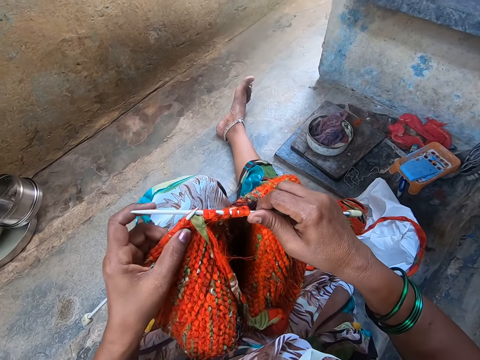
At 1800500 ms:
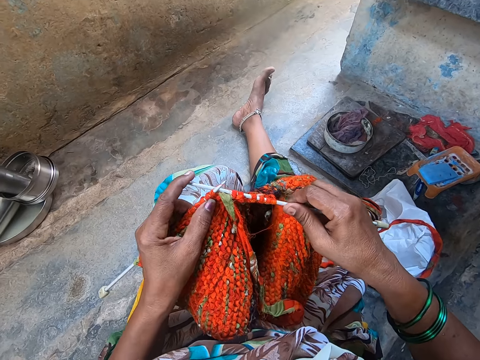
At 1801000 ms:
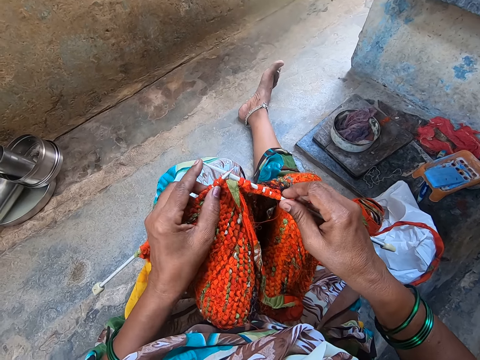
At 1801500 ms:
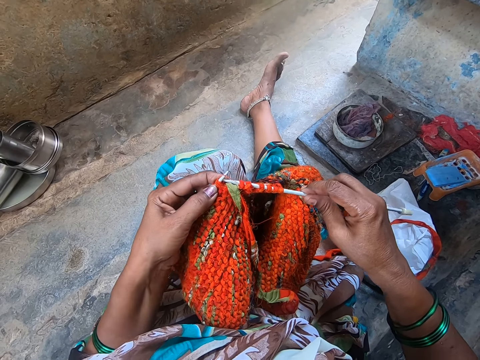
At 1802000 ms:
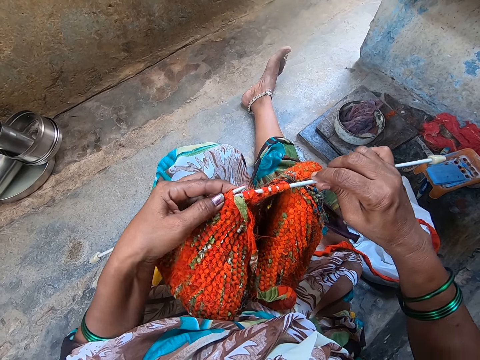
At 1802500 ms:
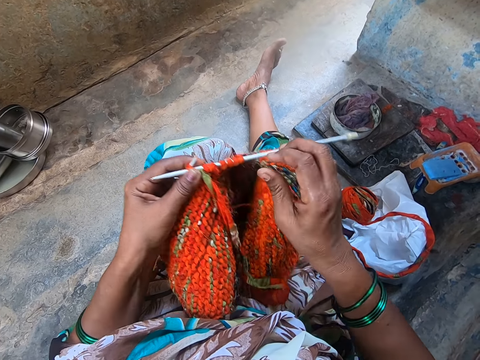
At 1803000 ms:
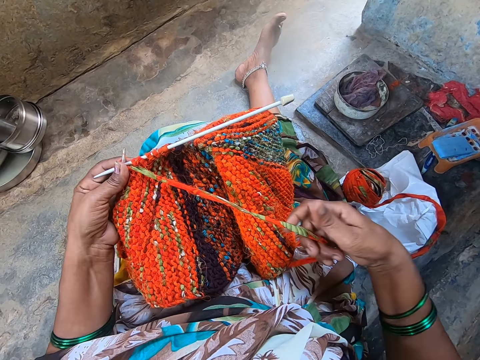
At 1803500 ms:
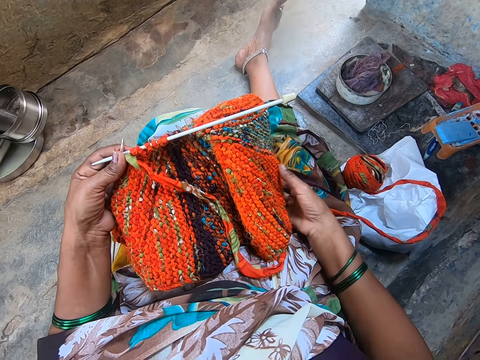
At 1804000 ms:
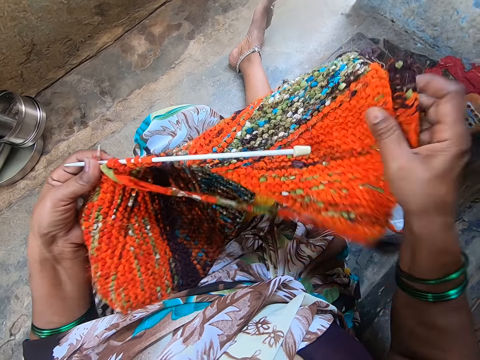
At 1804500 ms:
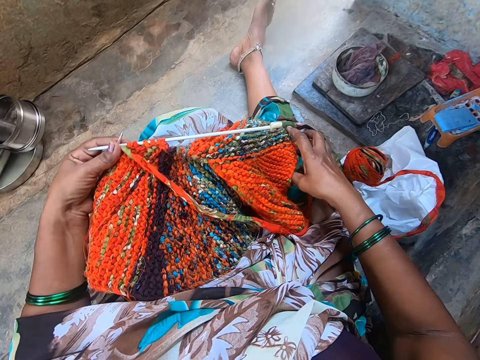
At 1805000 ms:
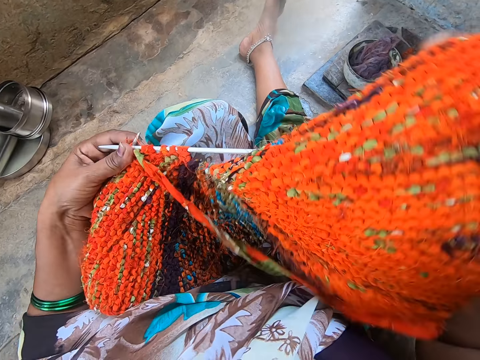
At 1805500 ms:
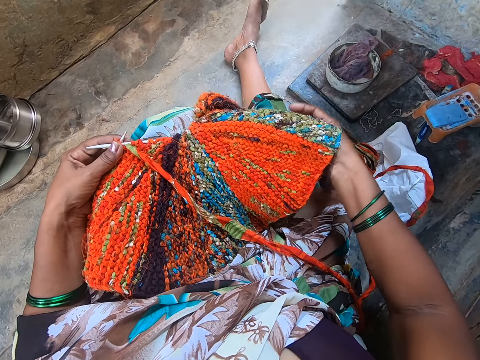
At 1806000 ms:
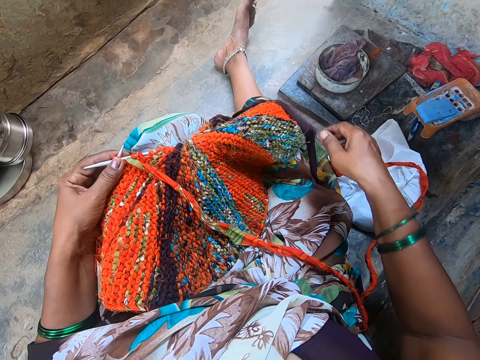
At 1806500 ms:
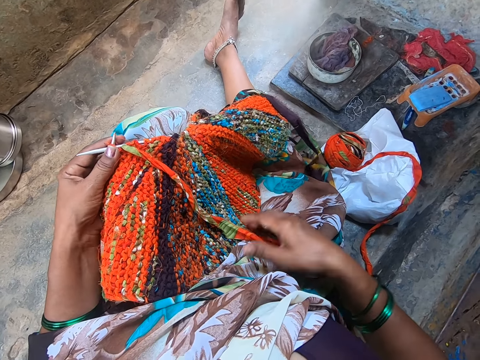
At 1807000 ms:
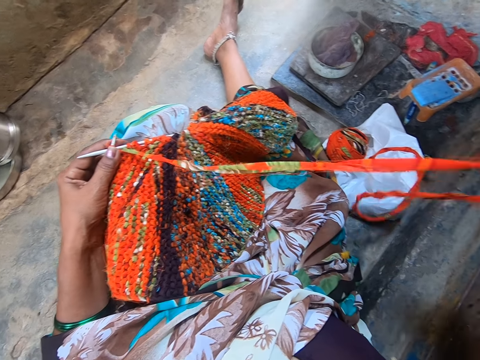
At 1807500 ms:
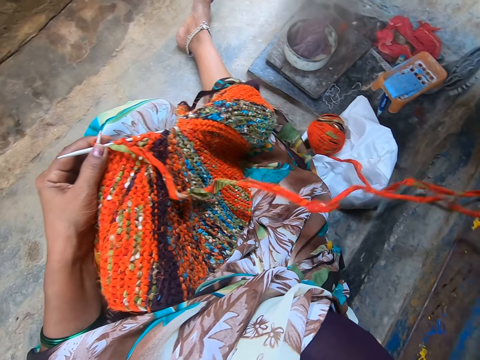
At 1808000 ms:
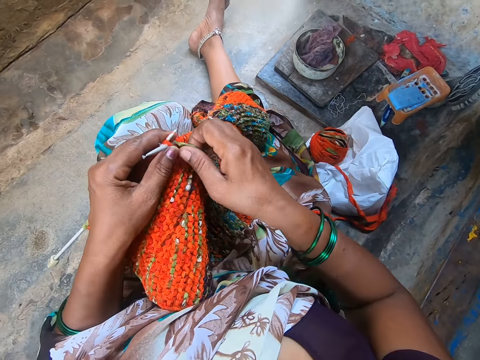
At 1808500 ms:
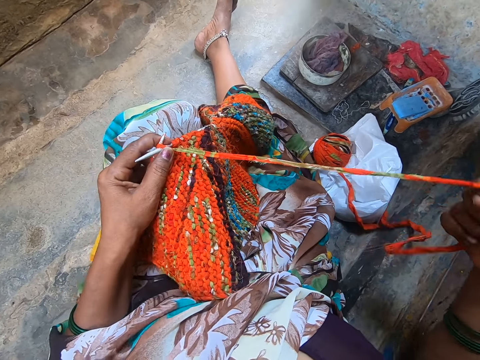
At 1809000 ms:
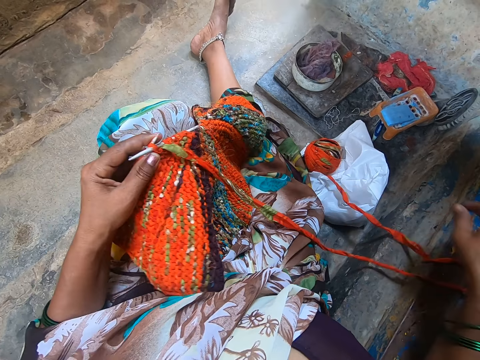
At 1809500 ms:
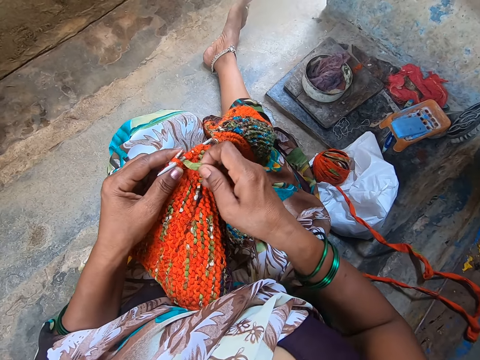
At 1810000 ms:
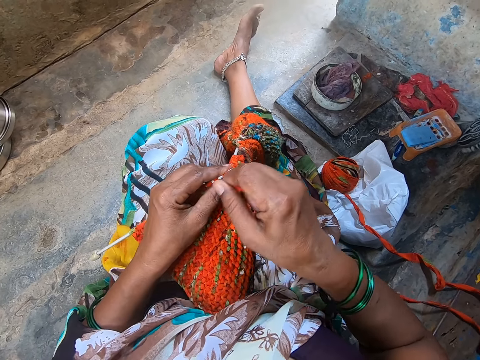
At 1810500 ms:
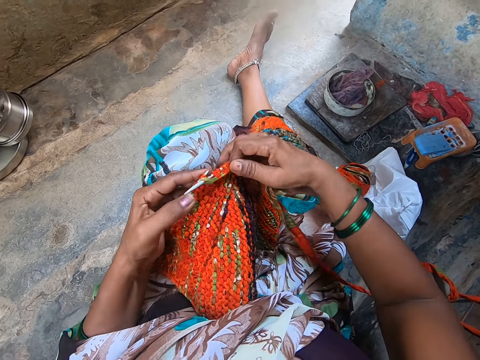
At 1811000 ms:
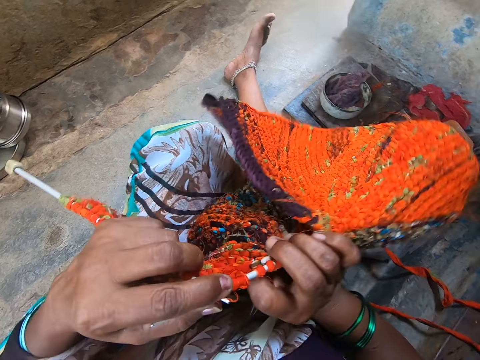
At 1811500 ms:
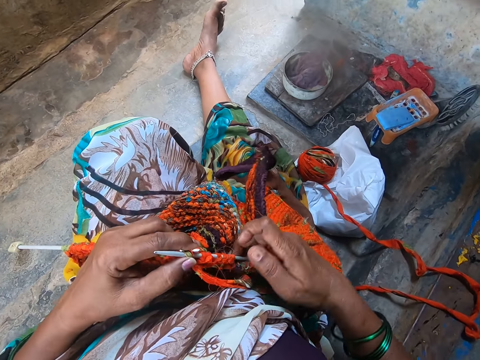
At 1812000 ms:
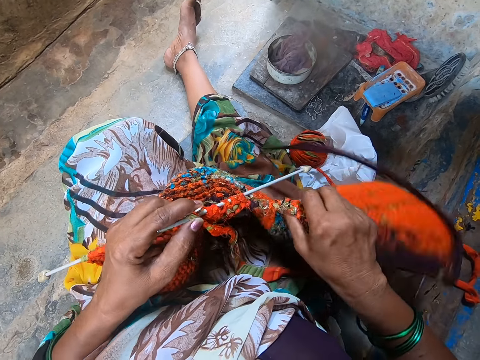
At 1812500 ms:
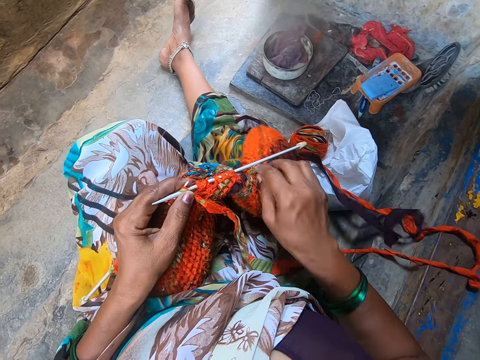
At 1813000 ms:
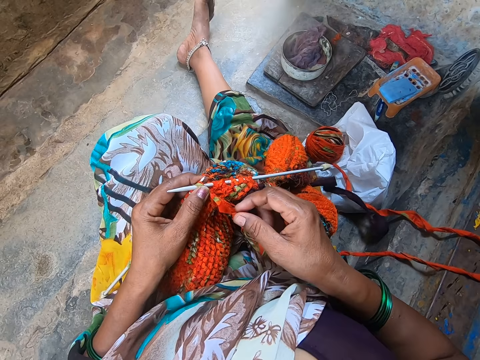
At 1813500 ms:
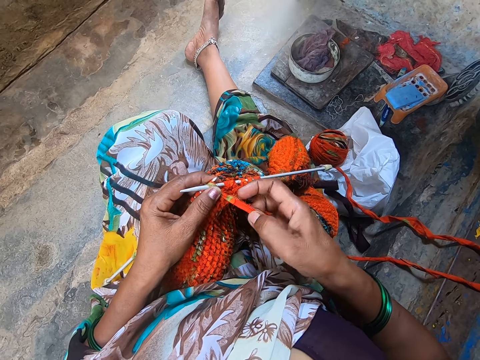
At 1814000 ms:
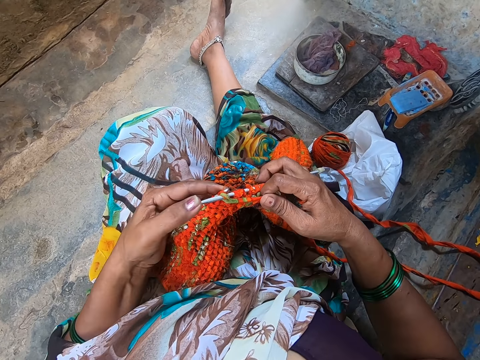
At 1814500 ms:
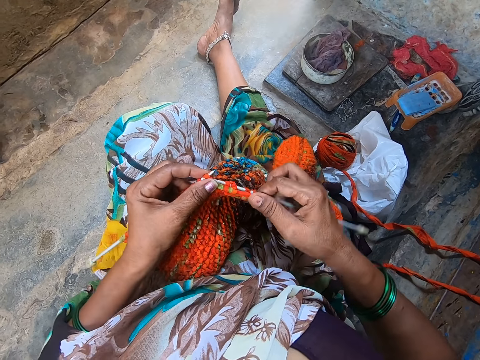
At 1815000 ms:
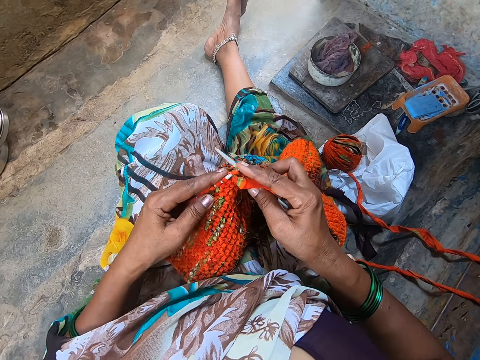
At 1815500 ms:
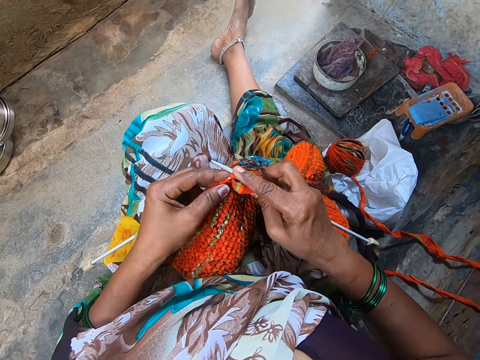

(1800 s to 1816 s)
The camera wearer knits a garment using a knitting needle or crochet hook. They pull a cloth on the garment. They turn the garment. They pull the cloth on the garment. They knit the garment using the knitting needle.

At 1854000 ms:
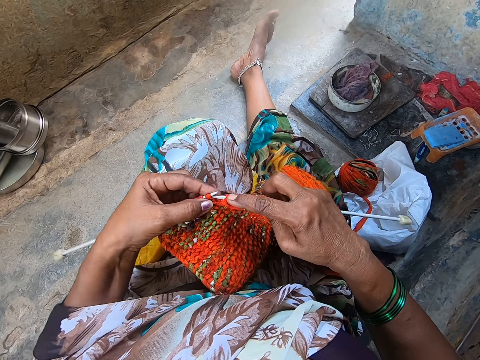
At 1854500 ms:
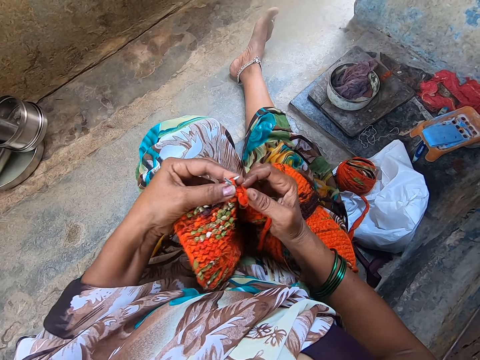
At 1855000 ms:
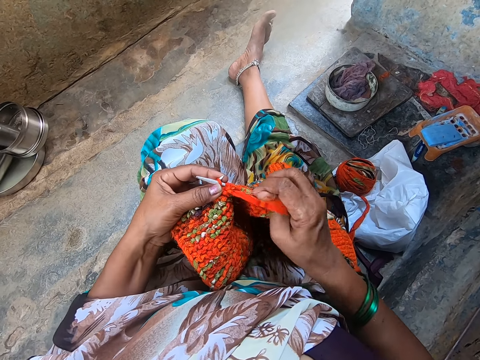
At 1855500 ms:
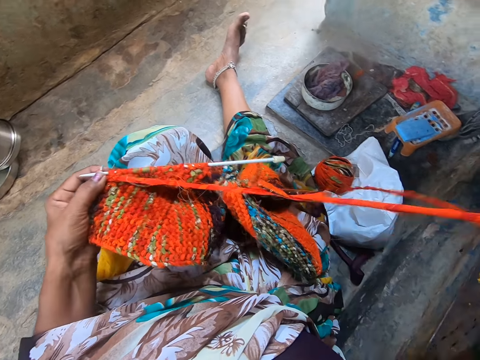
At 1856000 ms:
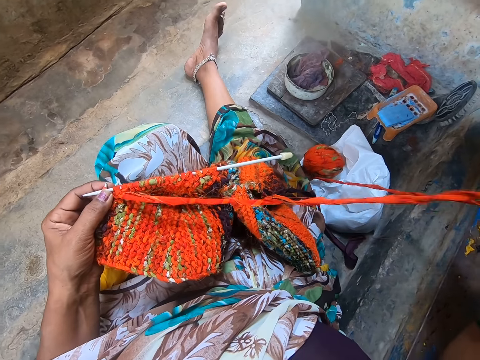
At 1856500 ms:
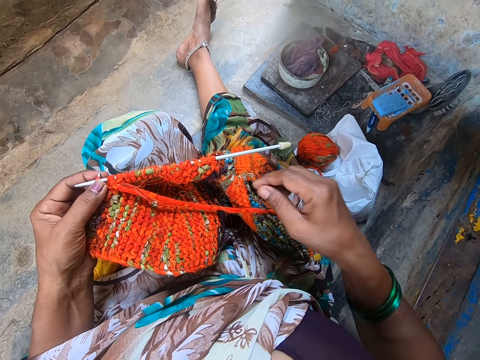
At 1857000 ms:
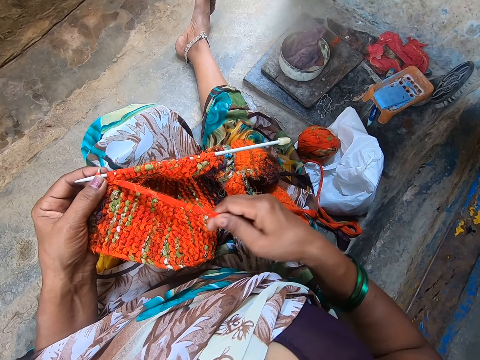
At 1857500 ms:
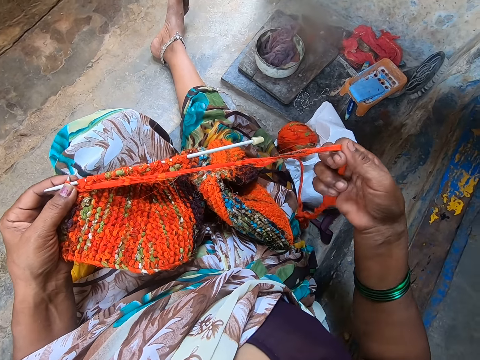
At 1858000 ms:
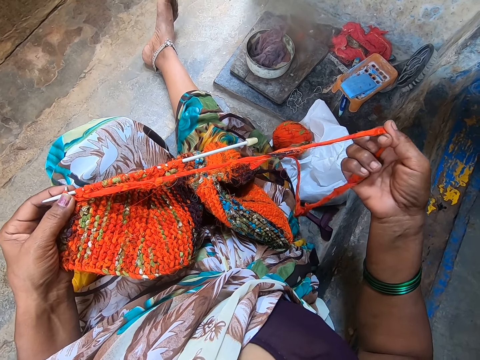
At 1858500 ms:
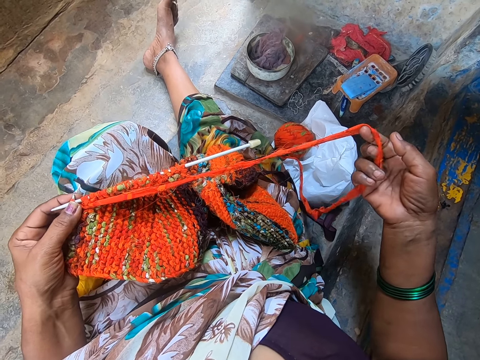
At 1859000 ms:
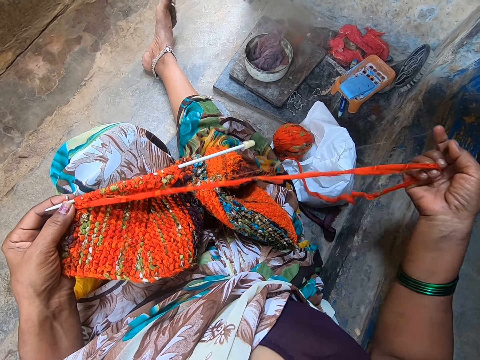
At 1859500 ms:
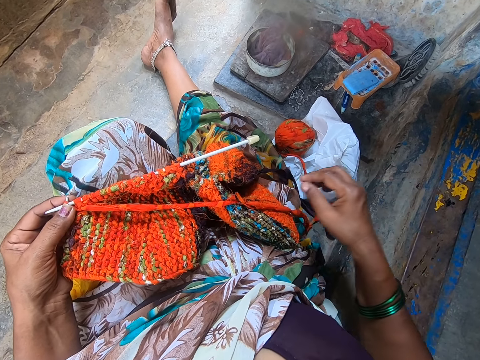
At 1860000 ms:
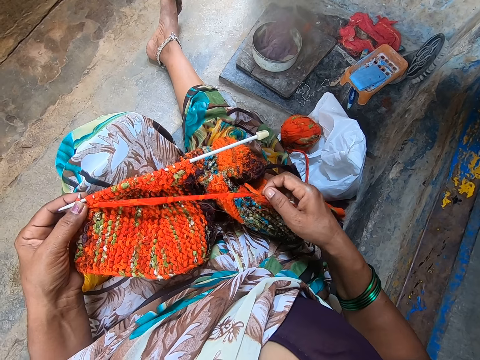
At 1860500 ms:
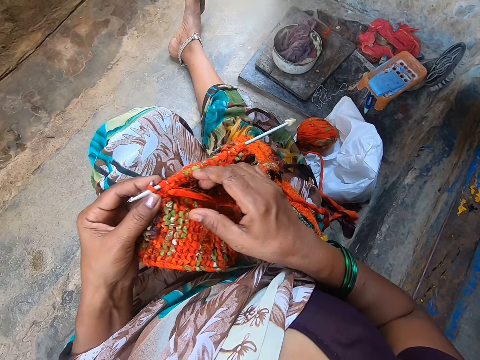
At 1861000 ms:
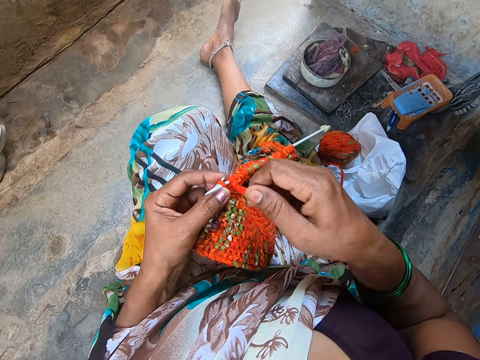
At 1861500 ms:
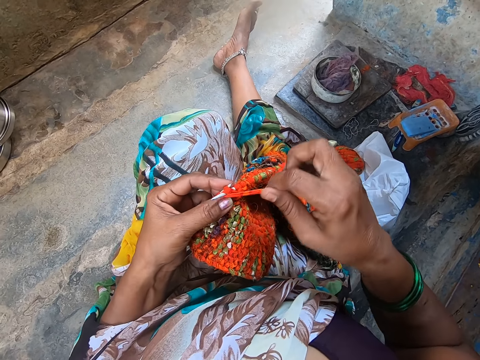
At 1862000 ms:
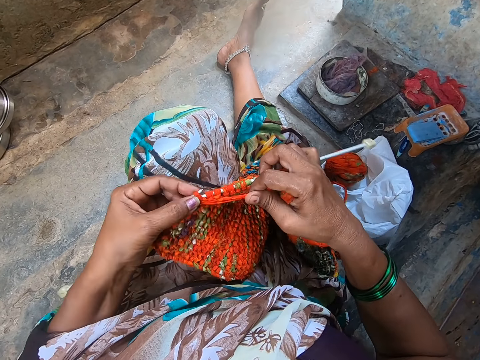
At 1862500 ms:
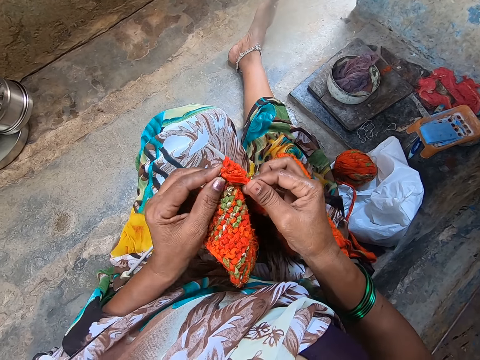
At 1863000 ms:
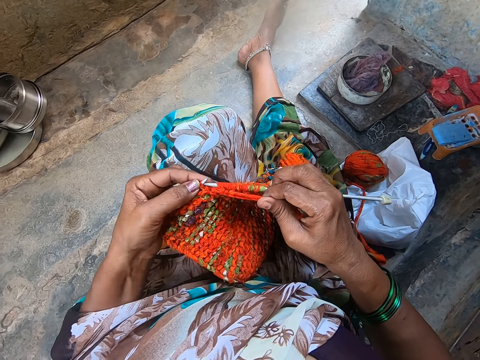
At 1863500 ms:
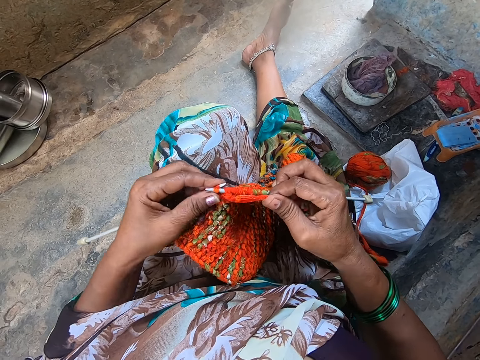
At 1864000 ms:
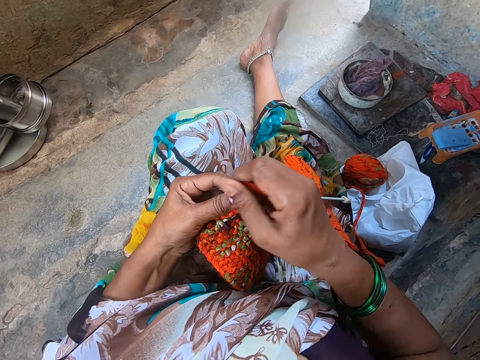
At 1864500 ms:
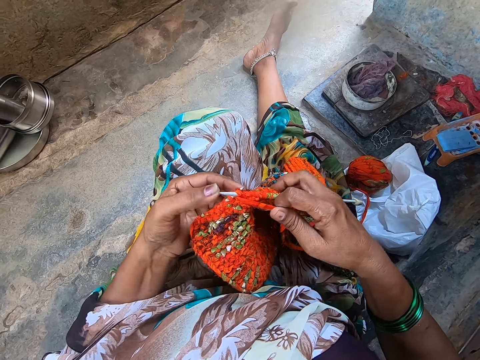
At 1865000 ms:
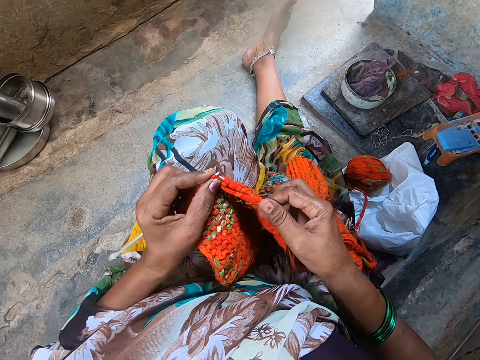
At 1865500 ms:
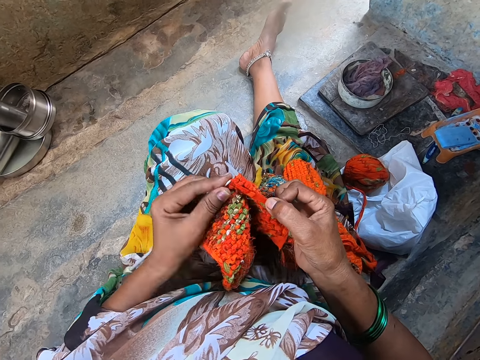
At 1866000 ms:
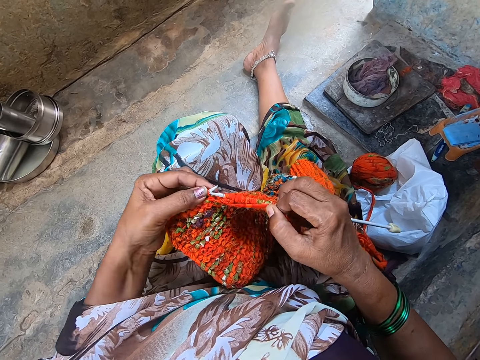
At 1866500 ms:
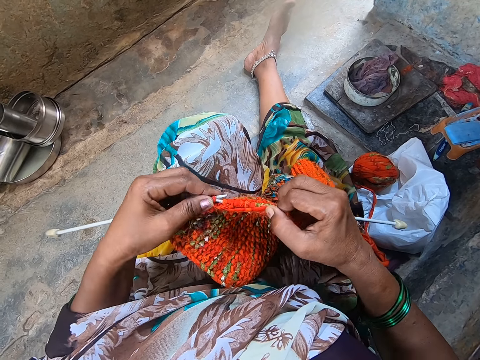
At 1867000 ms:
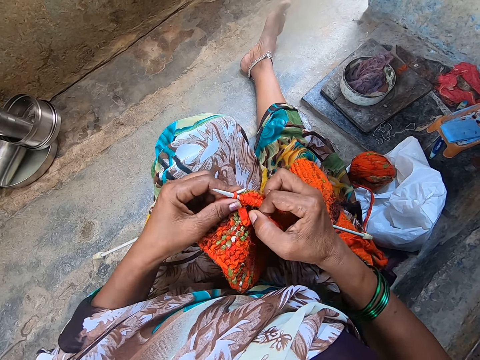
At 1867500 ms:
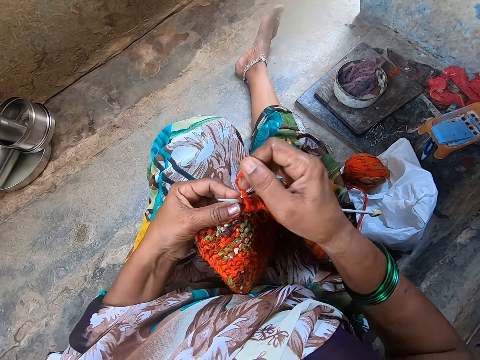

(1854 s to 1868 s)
The camera wearer pulls a cloth on the garment. They knit the garment using a knitting needle.
